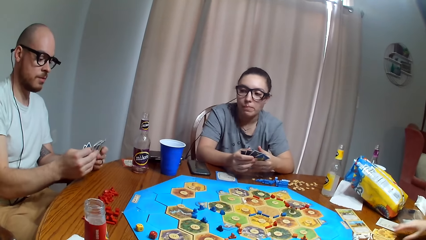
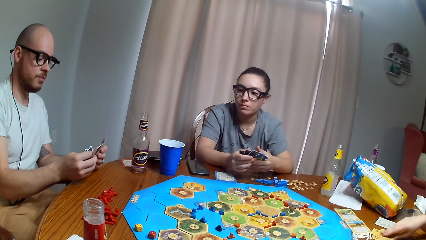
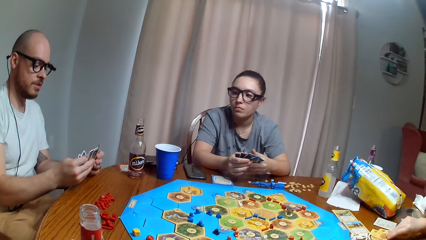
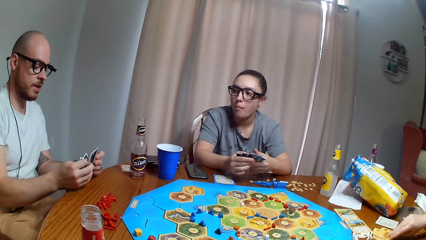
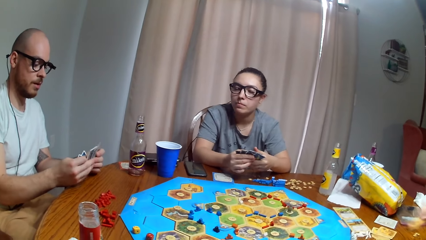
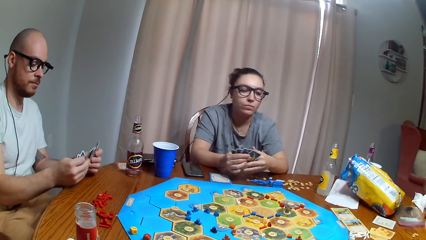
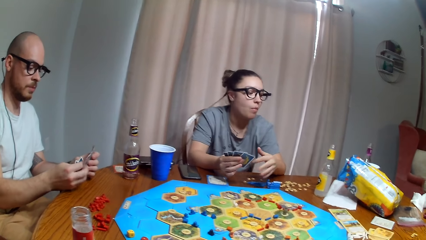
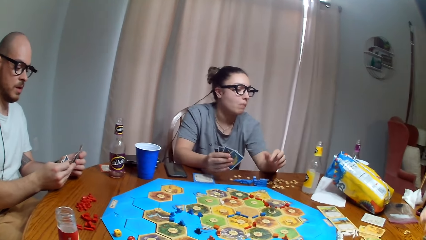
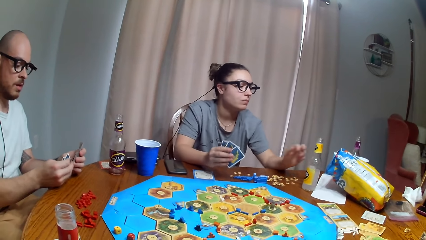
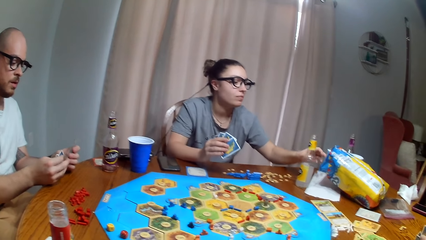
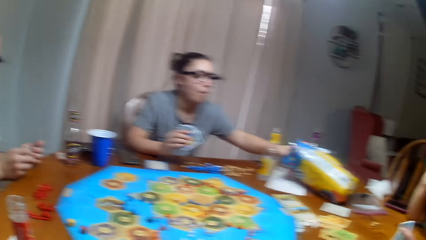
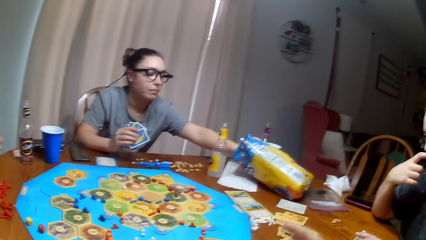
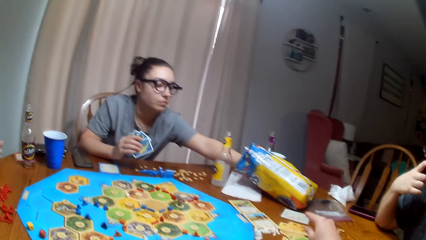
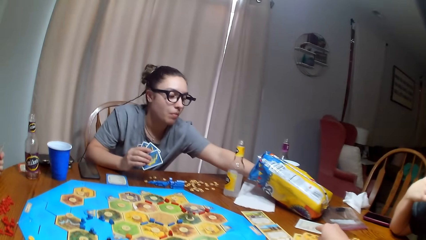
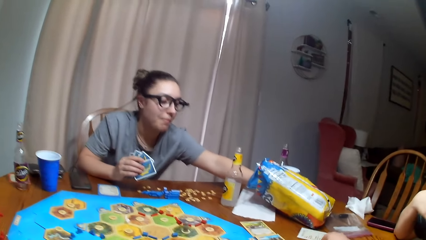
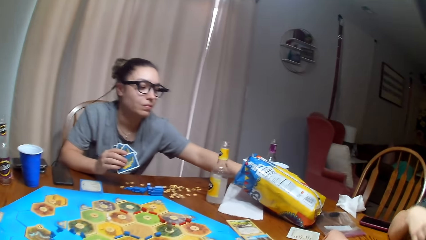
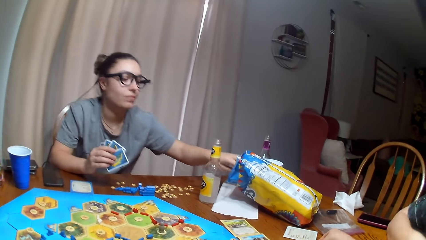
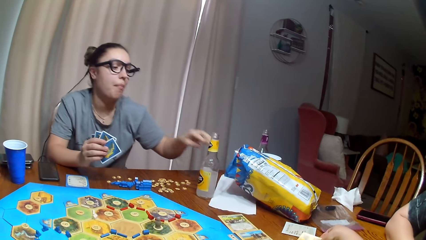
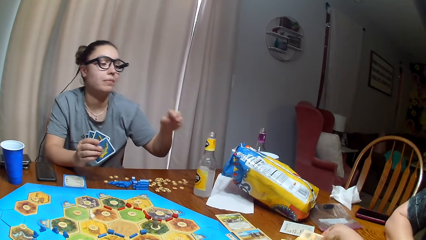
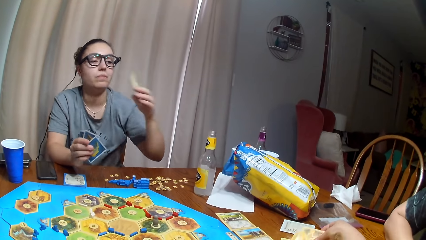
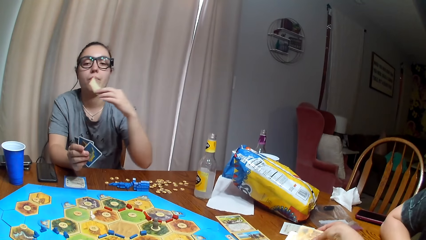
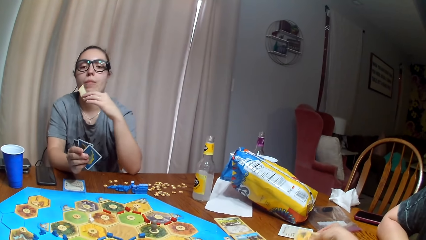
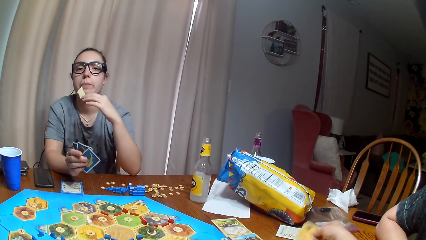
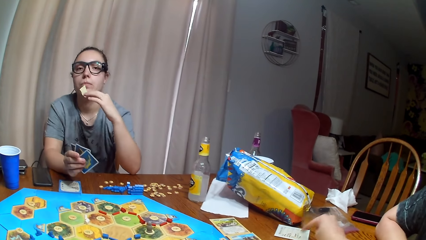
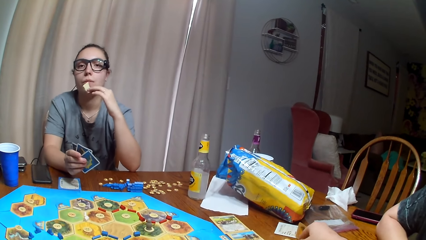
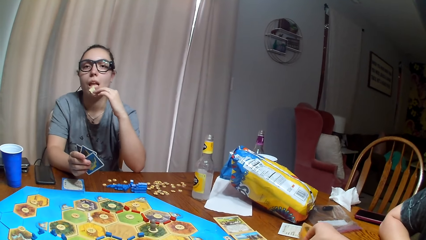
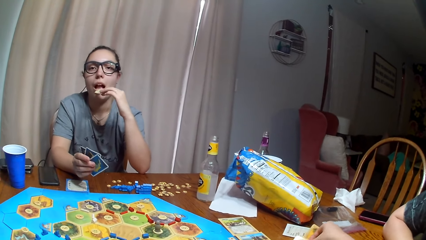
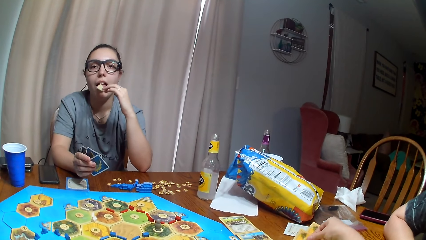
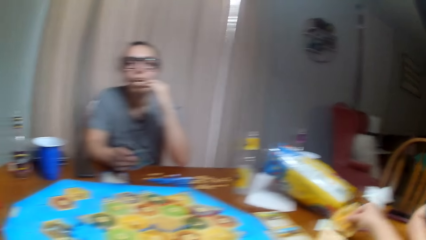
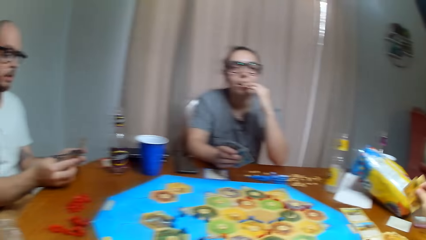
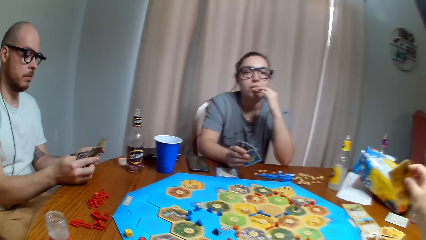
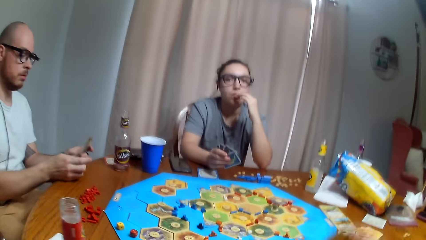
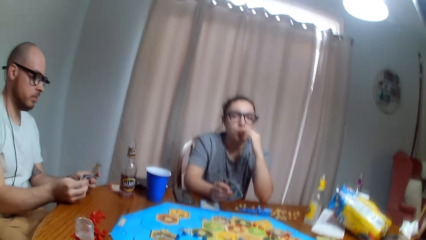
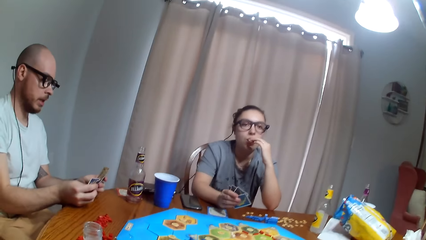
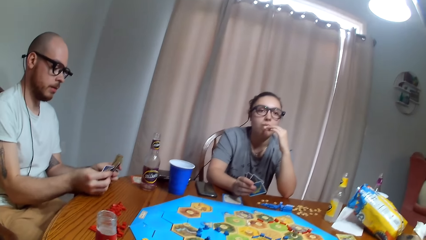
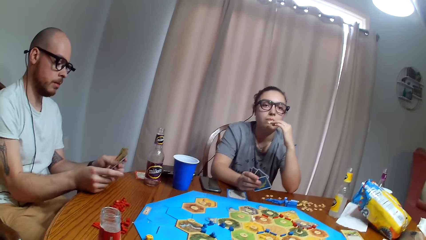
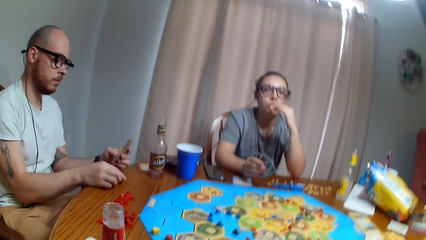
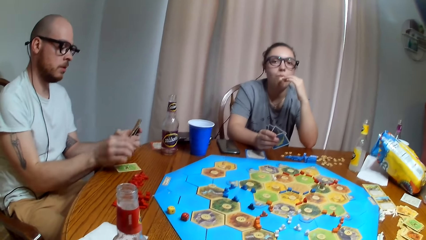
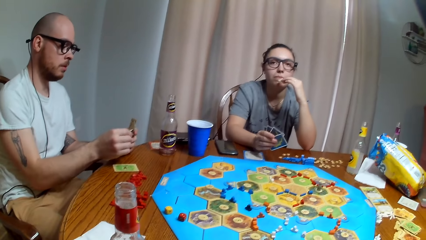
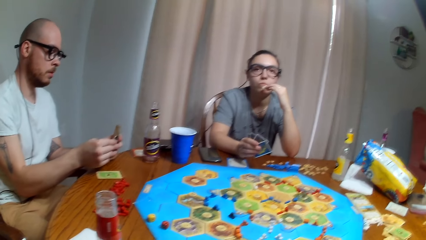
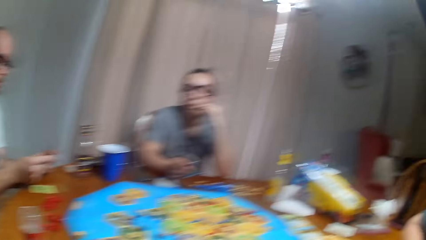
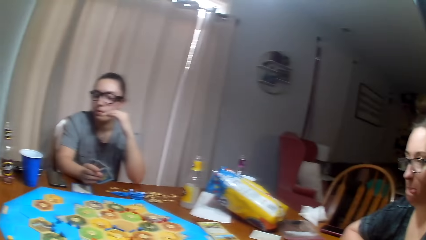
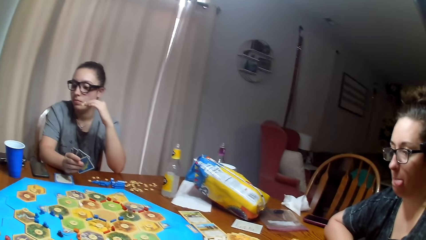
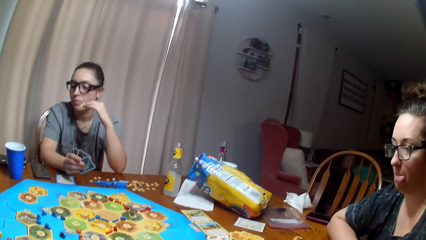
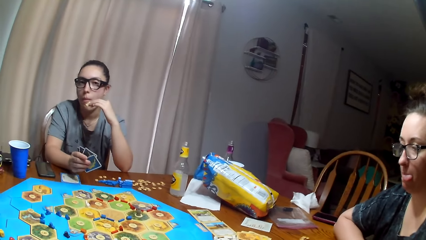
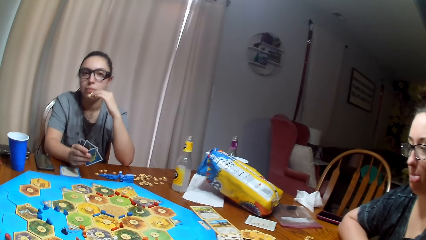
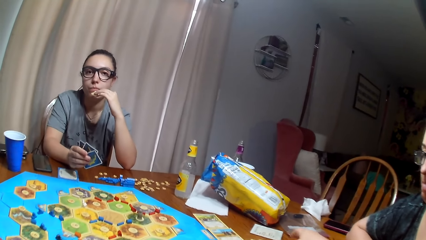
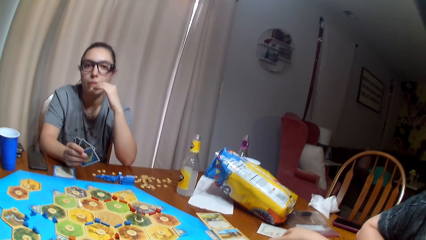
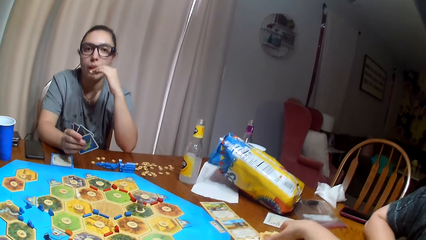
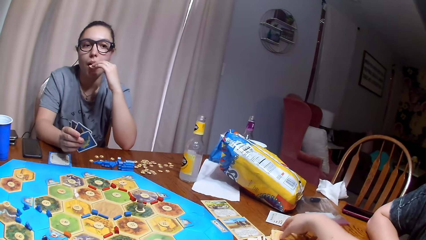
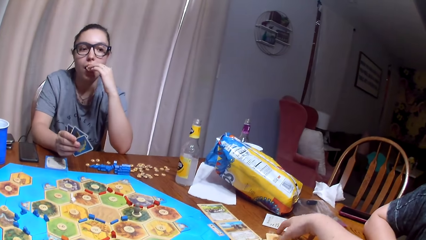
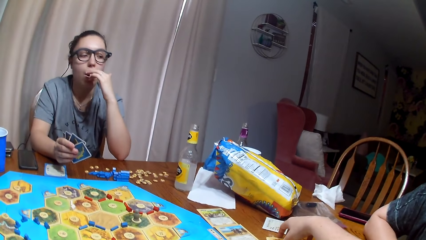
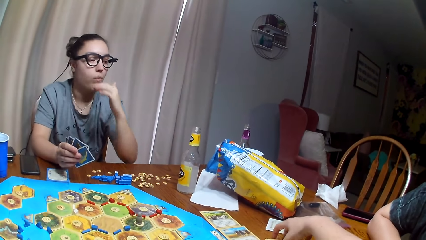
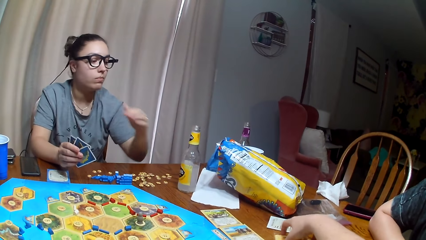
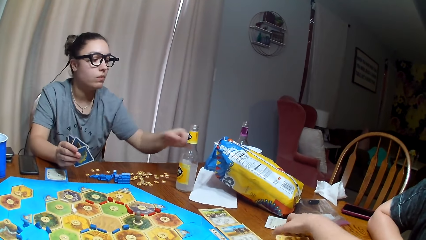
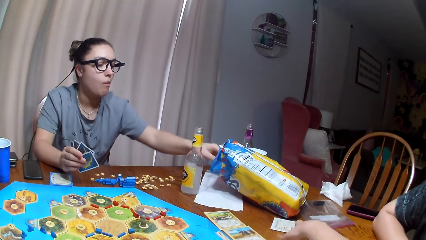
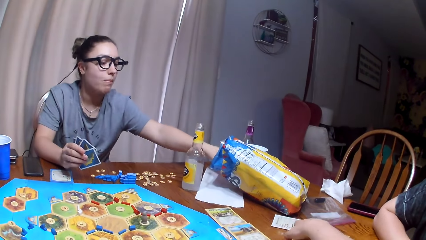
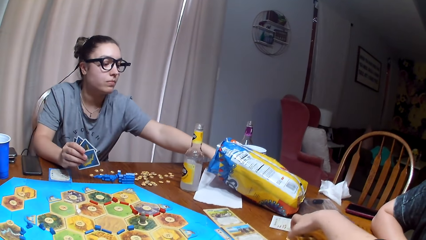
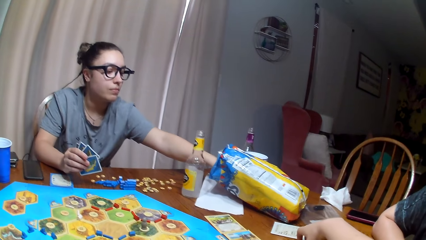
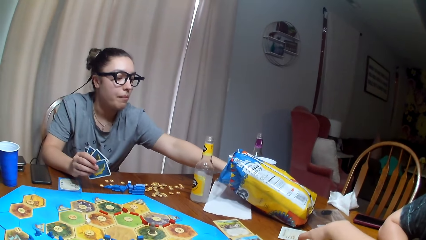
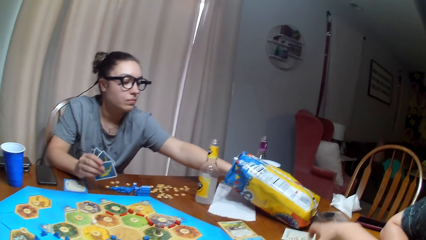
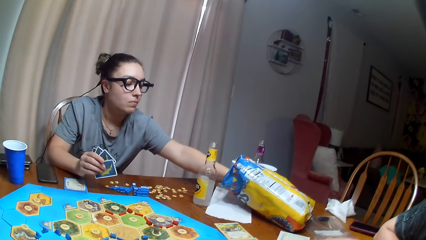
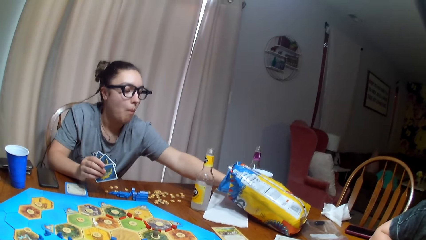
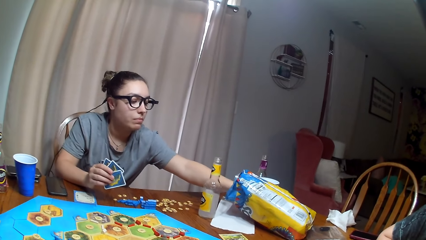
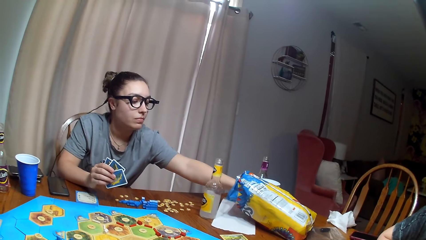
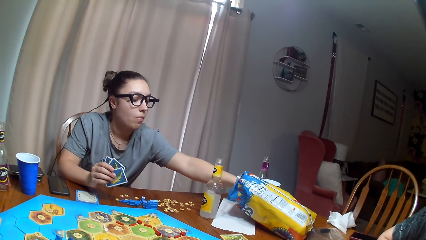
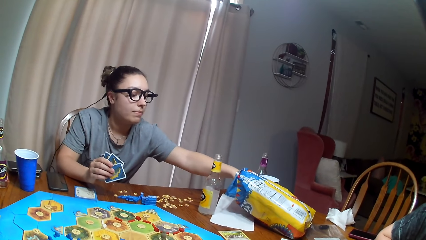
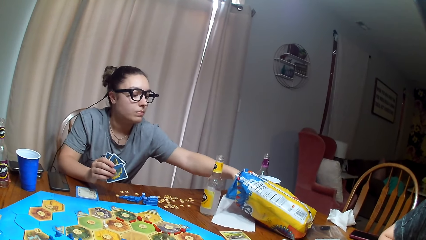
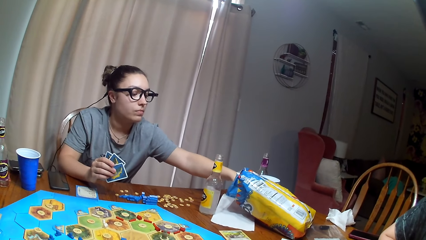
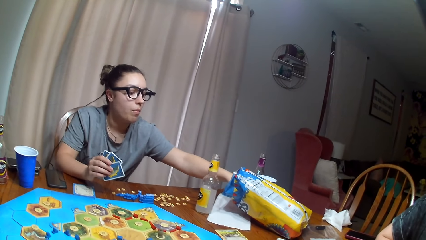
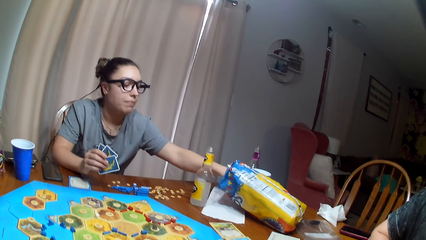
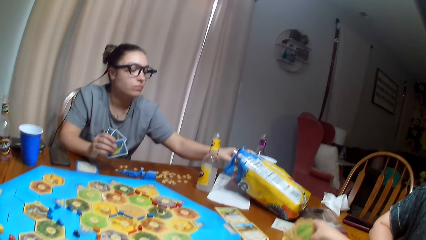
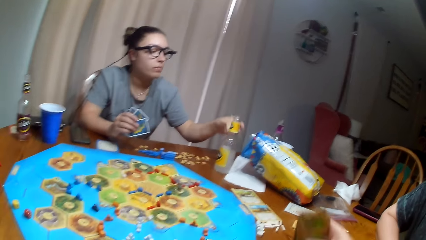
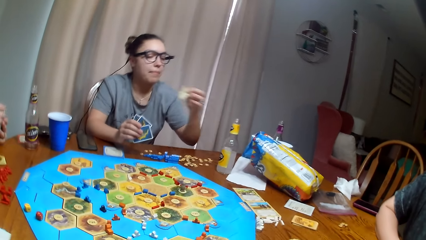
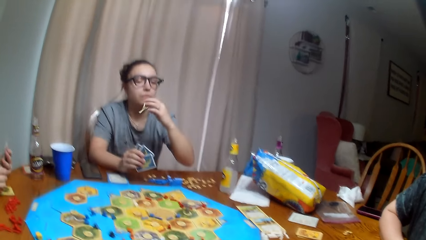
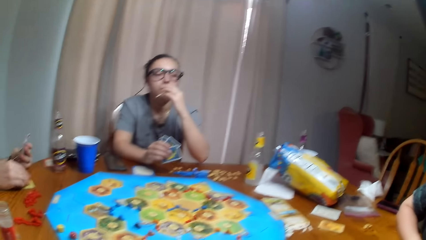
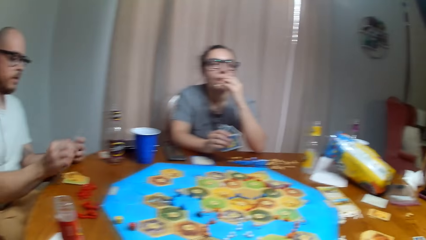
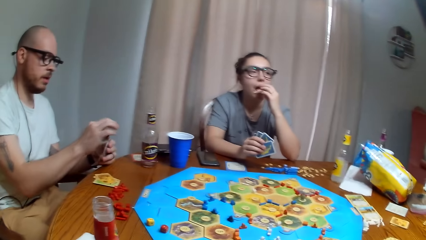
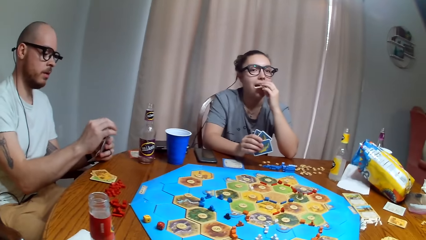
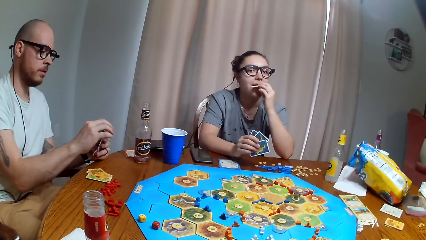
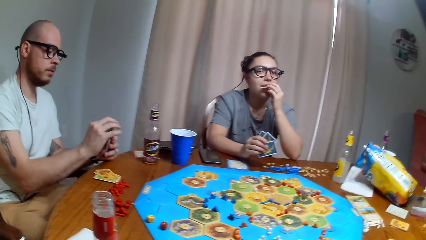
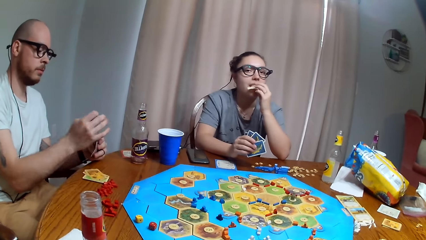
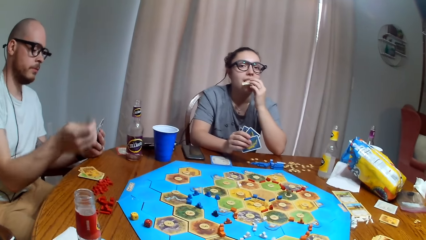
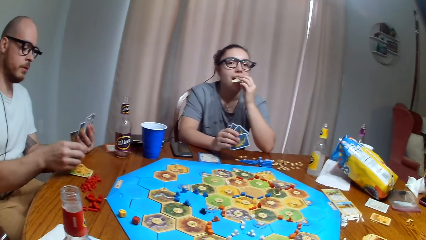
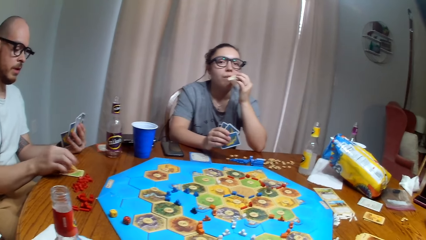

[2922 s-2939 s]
A man arranges cards. A woman eats the crisps. She picks the chips and eats the chips. The man puts the card on the table. The woman picks the chips and eats the chips.
